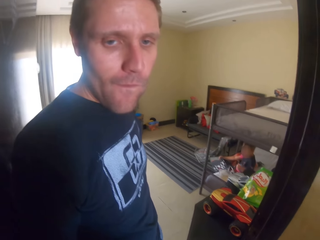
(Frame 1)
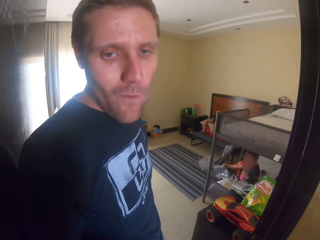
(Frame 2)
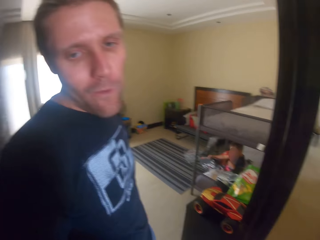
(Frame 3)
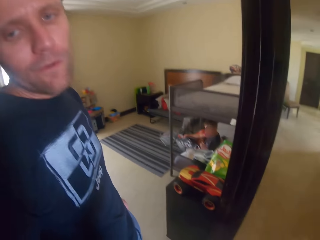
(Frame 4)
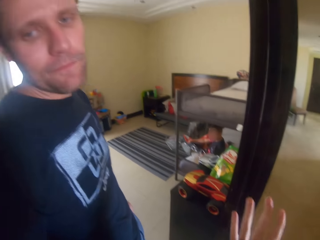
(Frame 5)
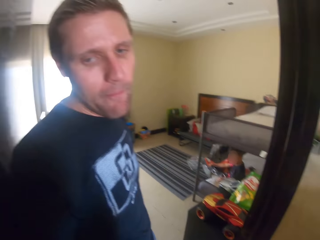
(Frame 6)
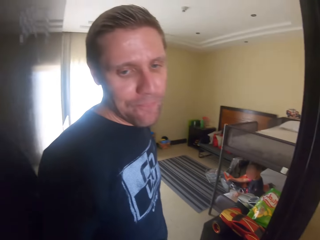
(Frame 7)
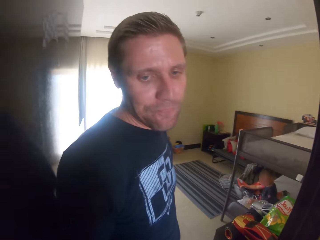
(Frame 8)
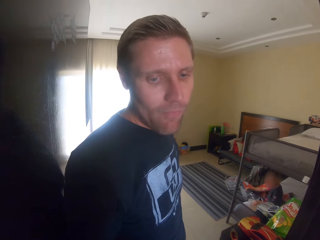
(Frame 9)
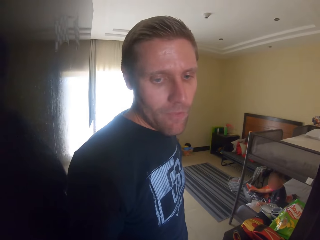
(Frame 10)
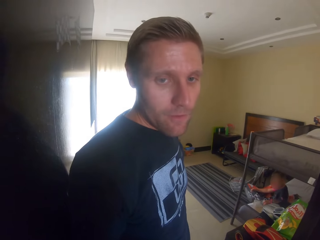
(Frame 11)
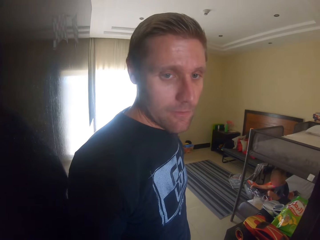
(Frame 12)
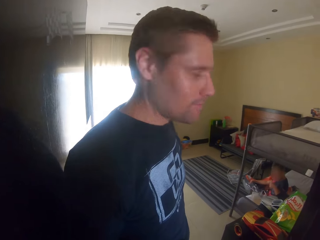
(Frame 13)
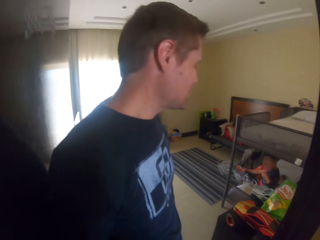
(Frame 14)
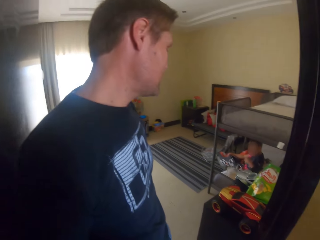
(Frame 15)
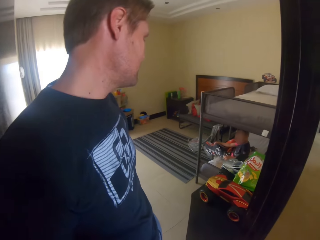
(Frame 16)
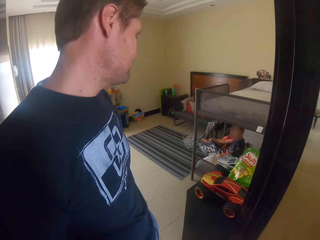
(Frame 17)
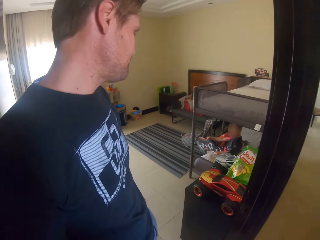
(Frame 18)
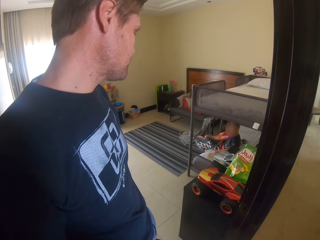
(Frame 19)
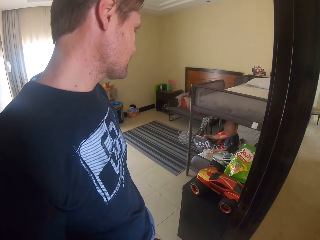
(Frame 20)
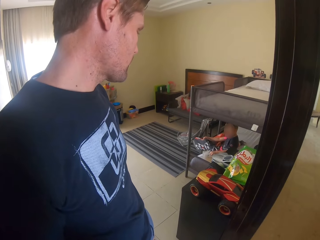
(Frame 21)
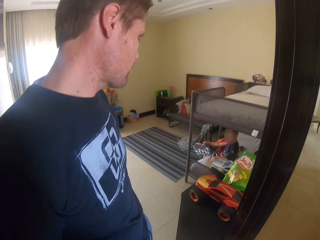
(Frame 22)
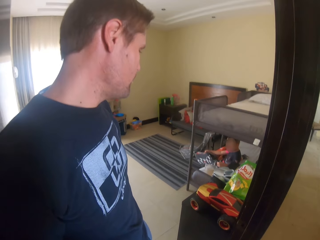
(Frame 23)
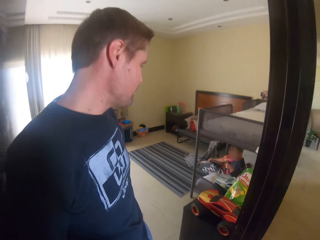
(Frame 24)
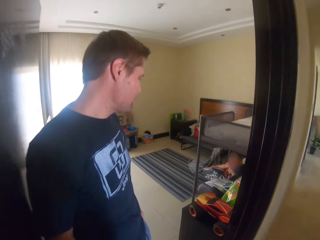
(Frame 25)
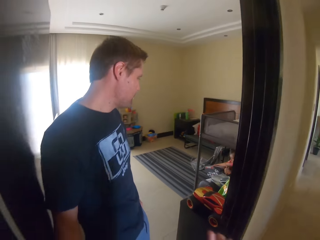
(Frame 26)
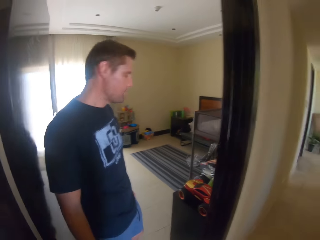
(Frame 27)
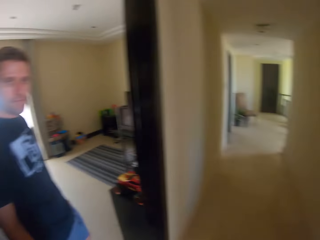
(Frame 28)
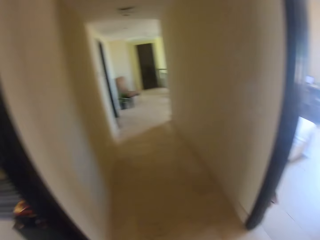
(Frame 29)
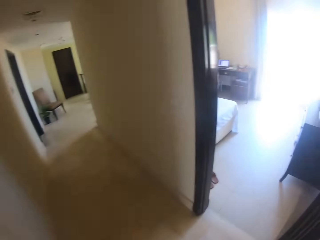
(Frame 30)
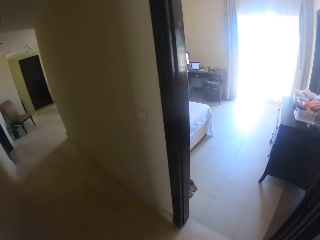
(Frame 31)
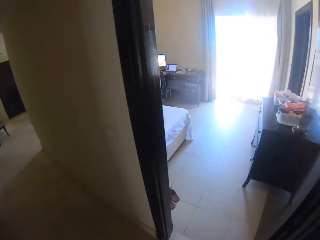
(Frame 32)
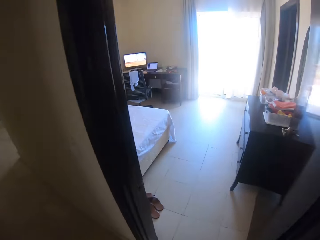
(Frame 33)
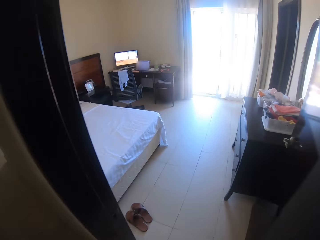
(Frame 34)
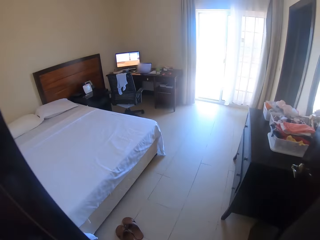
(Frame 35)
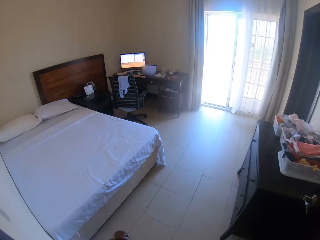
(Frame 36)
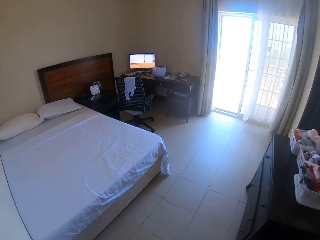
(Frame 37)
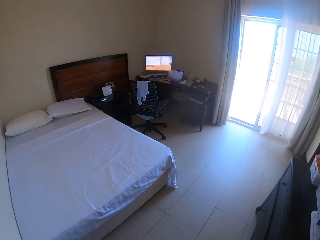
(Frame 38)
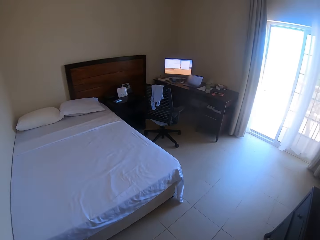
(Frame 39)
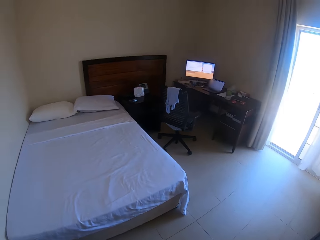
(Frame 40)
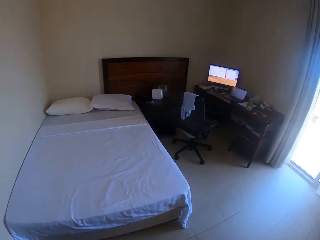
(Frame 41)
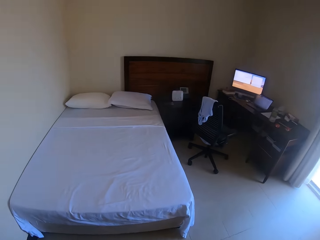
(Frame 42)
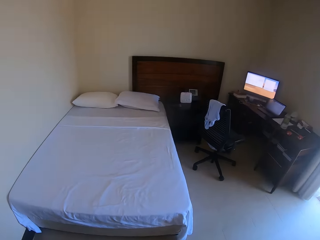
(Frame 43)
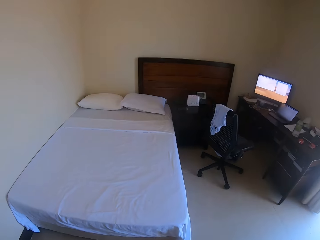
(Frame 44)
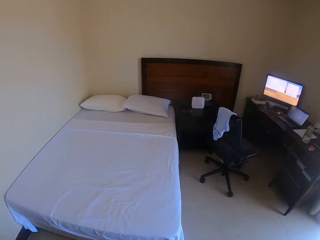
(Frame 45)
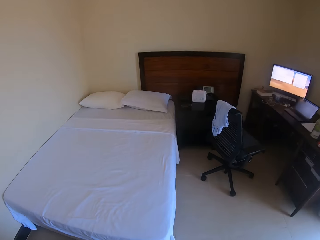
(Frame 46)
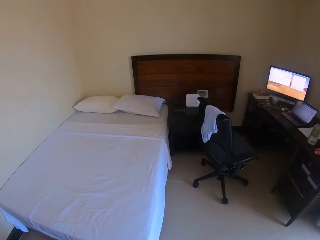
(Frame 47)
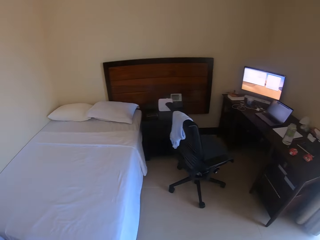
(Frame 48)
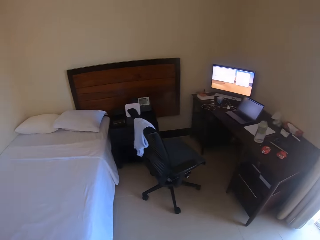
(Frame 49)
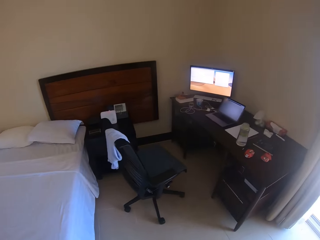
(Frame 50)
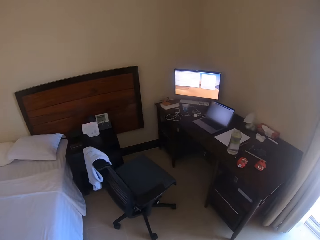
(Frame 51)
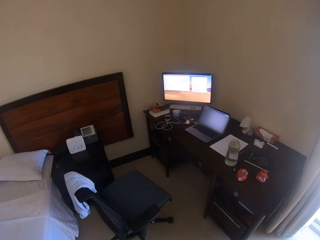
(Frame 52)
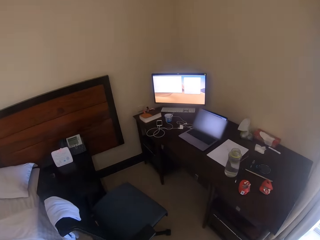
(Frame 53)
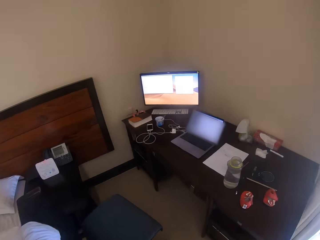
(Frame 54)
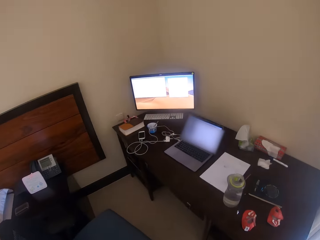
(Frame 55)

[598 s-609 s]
The camera wearer gestures with her left hand. A man nods the head. The camera wearer talks. She walks around.

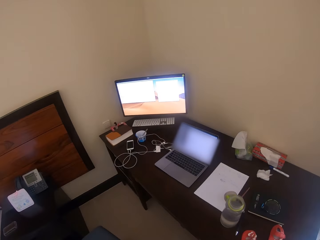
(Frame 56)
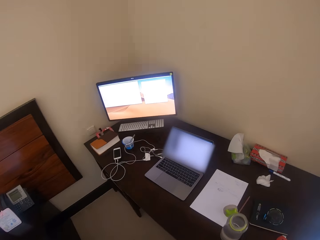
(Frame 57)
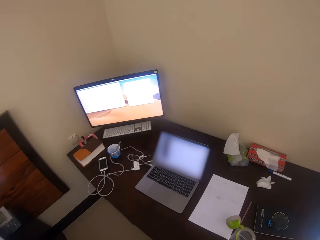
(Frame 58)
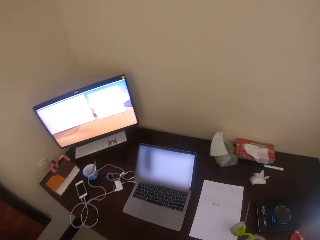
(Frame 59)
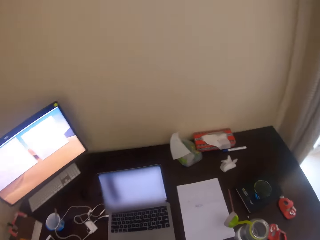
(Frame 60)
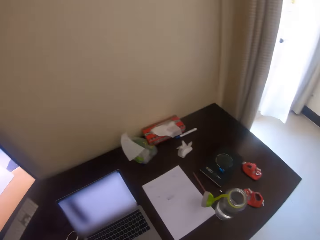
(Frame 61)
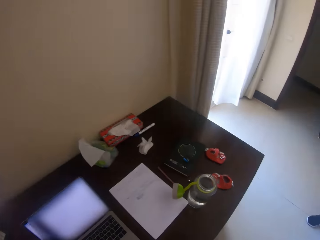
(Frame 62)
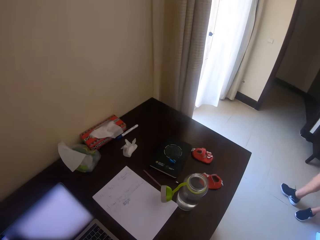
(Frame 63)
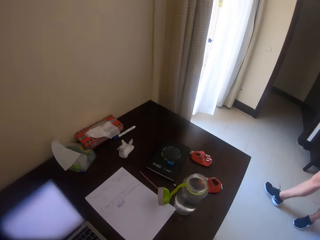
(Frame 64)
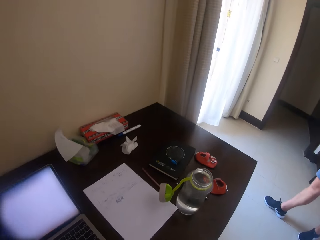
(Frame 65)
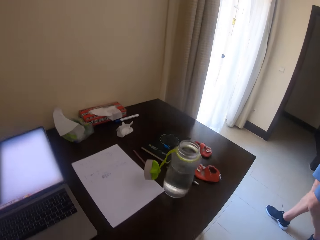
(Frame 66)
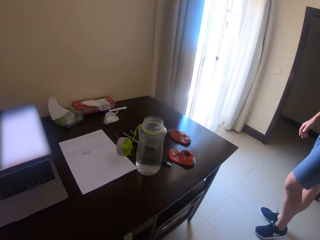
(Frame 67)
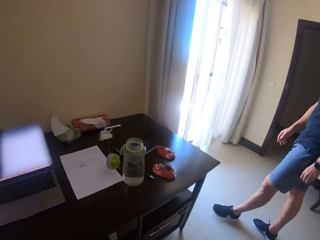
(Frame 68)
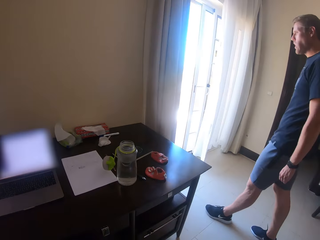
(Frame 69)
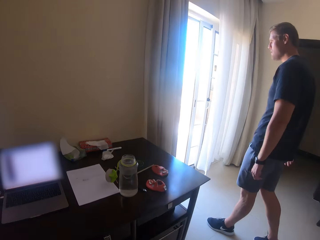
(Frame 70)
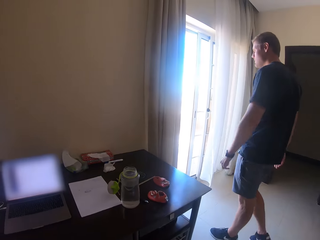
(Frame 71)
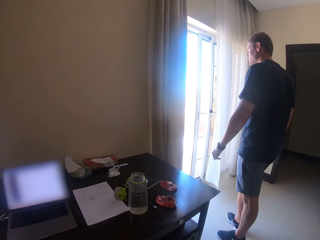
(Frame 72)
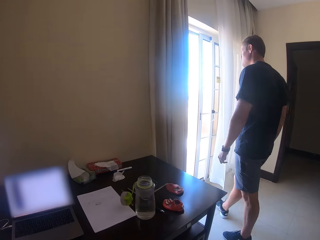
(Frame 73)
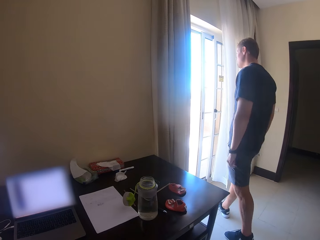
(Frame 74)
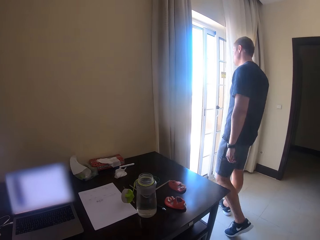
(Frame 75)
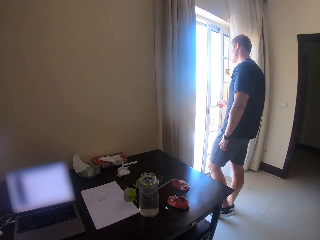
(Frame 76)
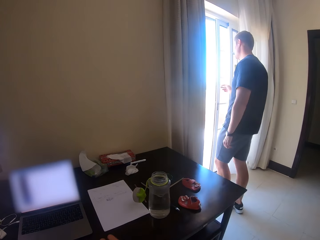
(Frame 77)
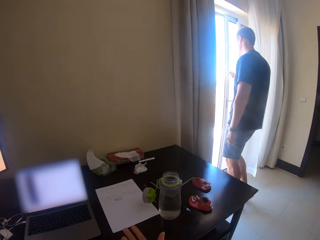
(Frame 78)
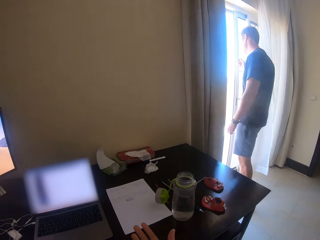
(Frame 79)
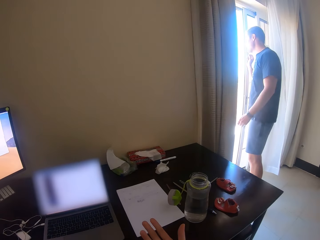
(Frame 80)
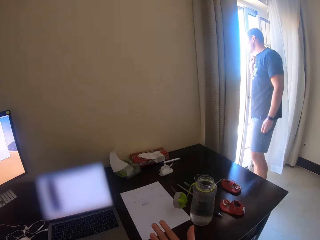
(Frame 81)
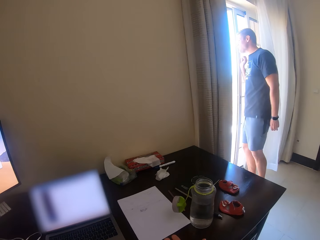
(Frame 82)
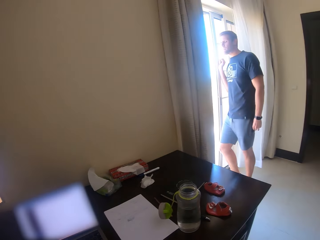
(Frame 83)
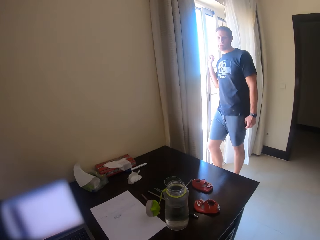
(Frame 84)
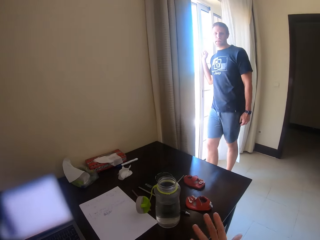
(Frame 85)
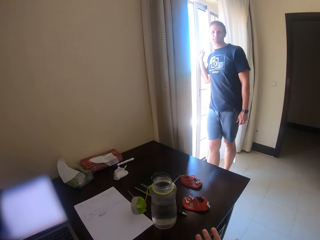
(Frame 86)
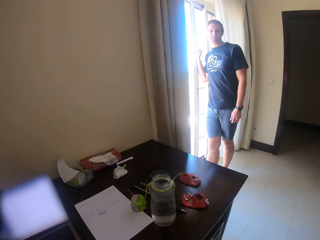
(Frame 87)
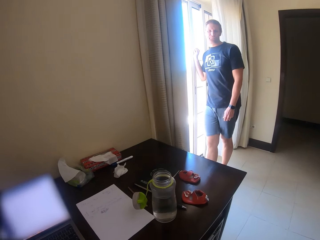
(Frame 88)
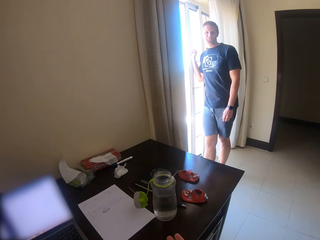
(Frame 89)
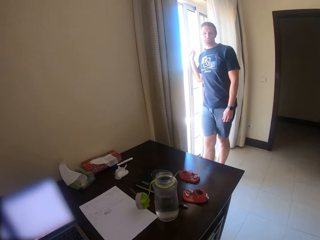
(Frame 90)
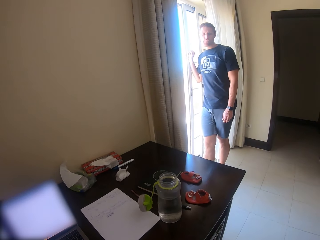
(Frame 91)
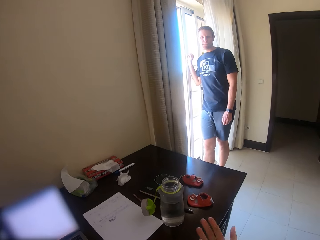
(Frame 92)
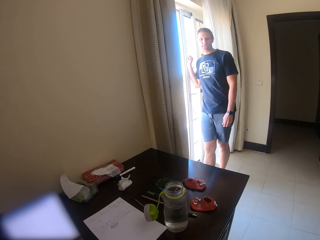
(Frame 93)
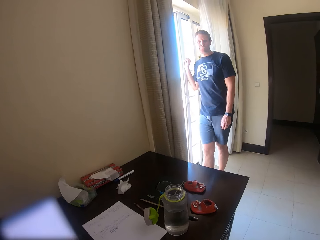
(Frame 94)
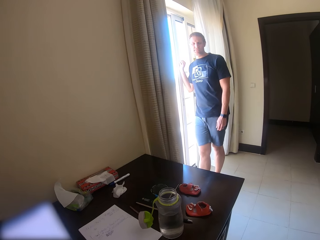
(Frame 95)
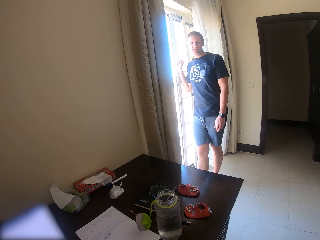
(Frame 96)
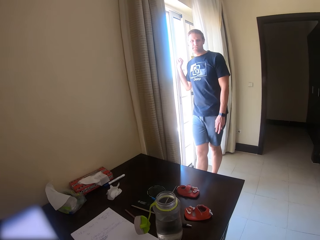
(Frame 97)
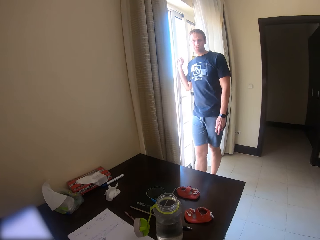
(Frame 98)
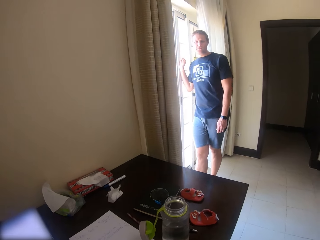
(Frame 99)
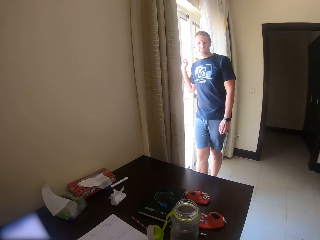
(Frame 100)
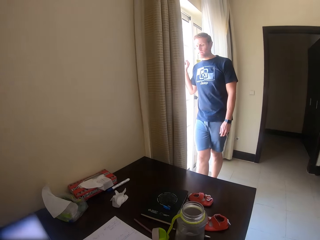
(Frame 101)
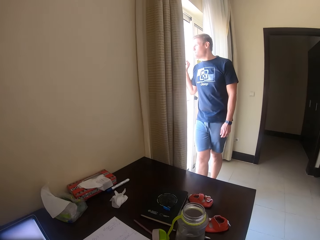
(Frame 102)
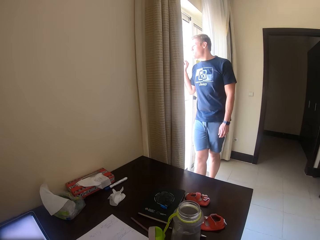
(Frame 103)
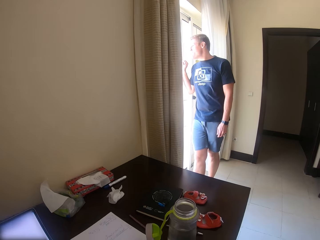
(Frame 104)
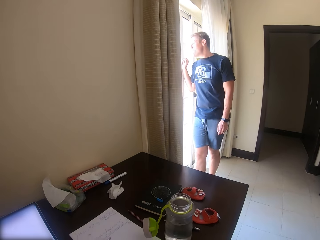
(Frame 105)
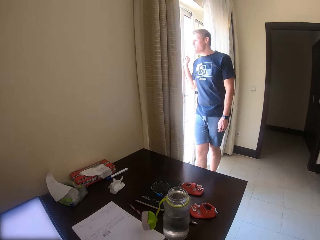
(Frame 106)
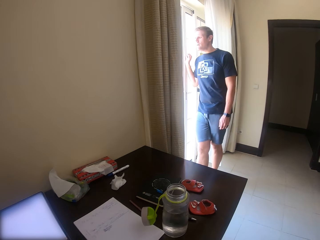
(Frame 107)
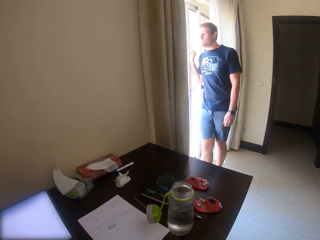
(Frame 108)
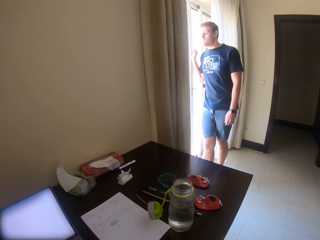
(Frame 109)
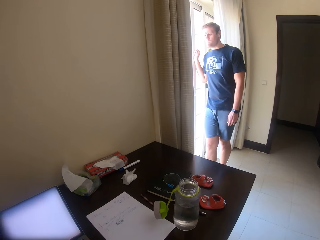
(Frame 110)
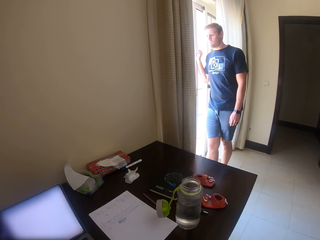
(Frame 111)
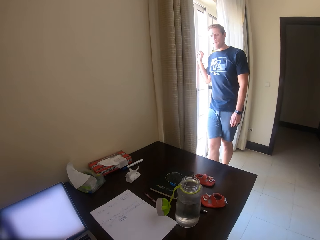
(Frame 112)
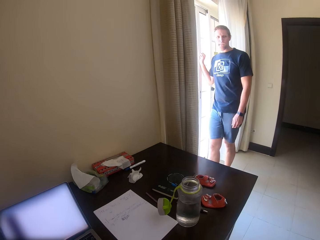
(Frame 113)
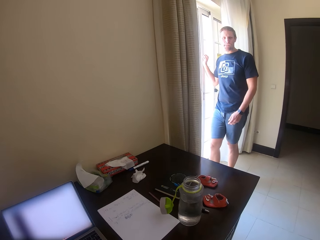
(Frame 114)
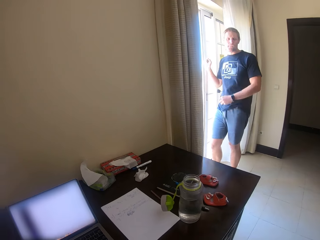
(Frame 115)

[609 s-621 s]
The camera wearer sits on a chair. A man walks around. The camera wearer converses with the man. She gestures with her right hand.
